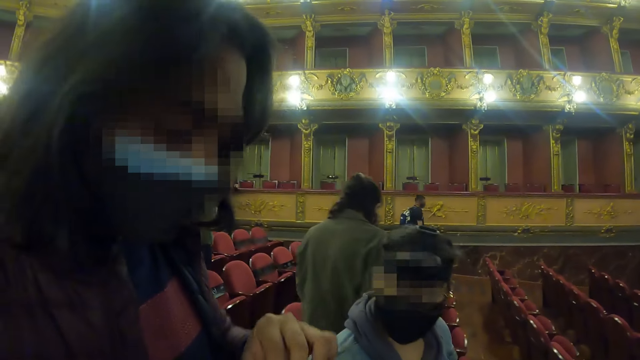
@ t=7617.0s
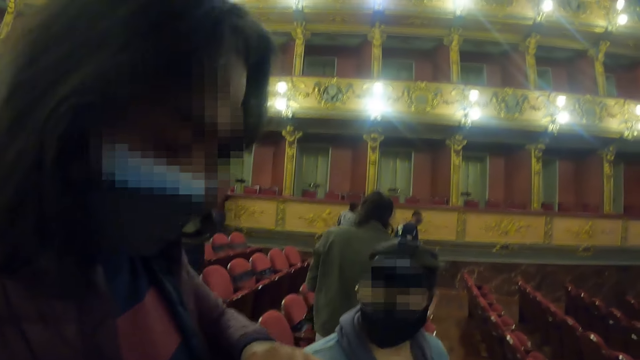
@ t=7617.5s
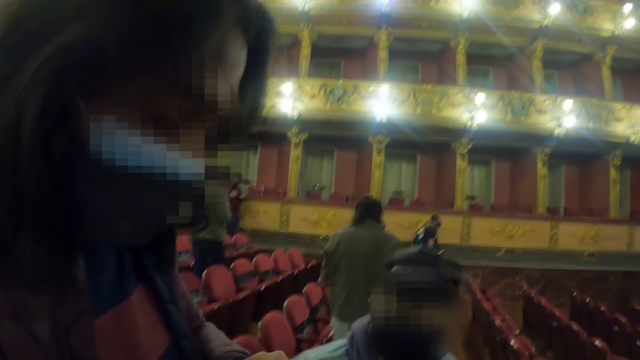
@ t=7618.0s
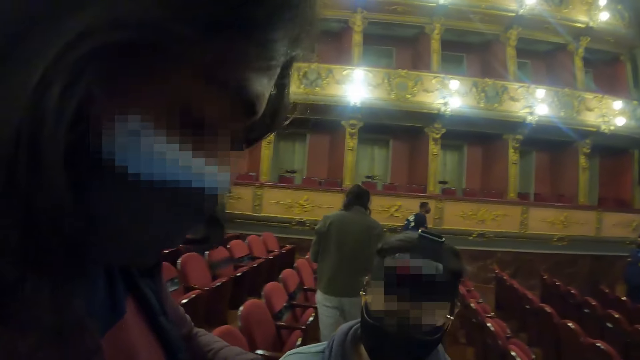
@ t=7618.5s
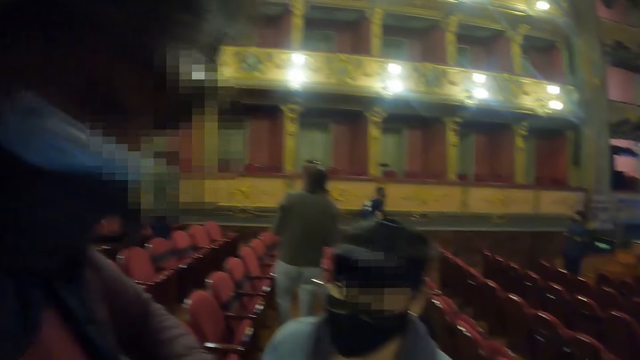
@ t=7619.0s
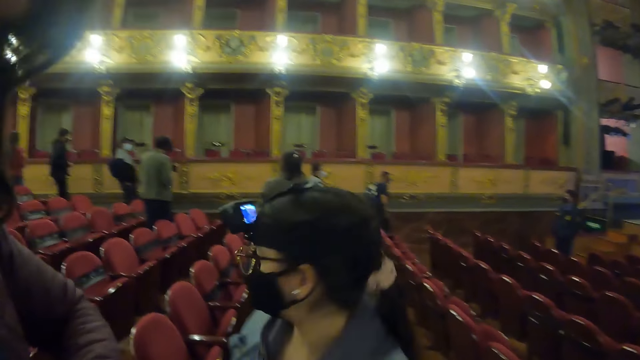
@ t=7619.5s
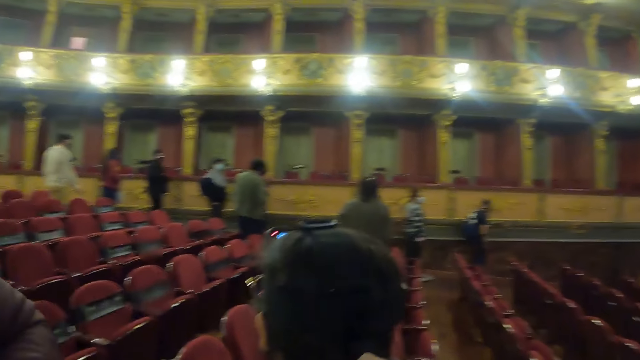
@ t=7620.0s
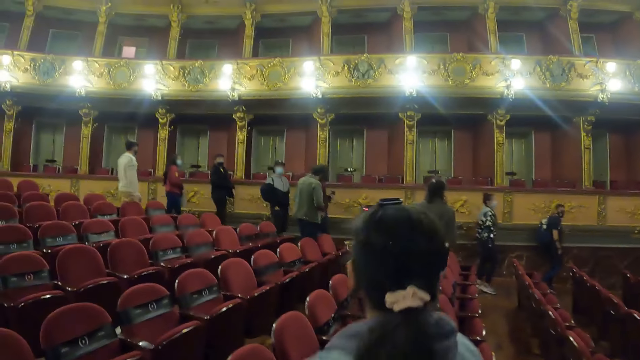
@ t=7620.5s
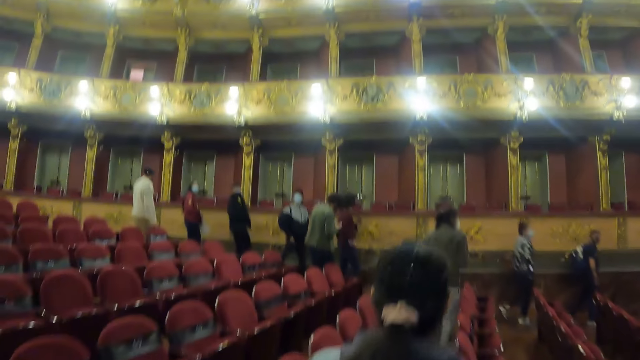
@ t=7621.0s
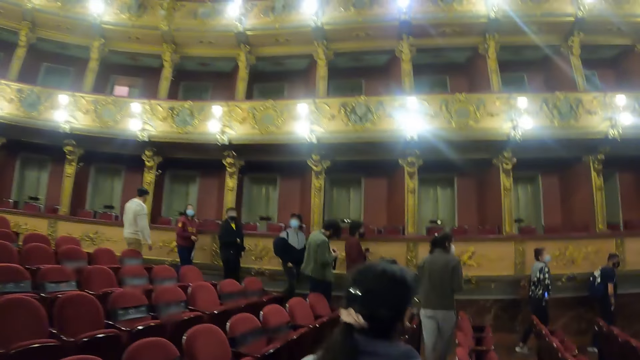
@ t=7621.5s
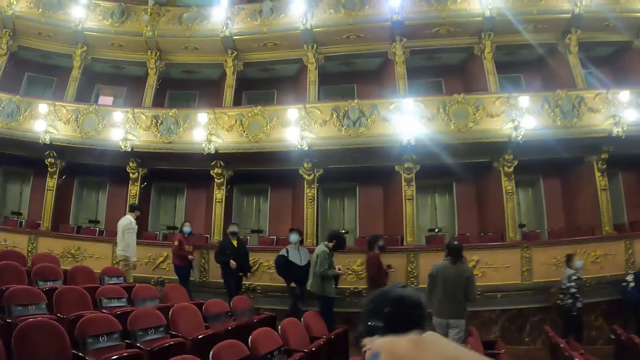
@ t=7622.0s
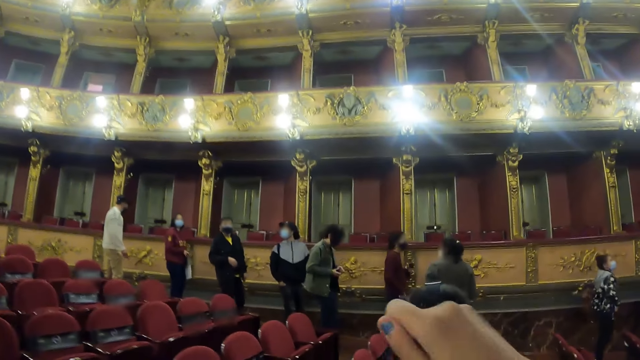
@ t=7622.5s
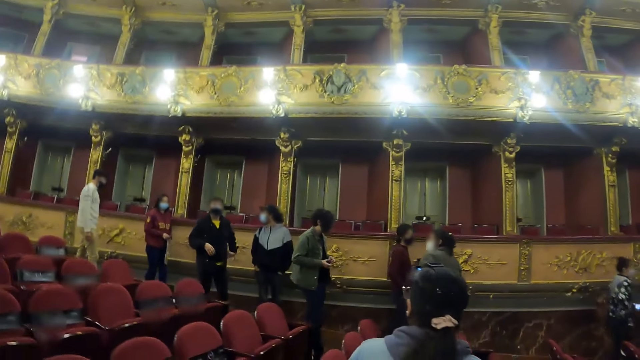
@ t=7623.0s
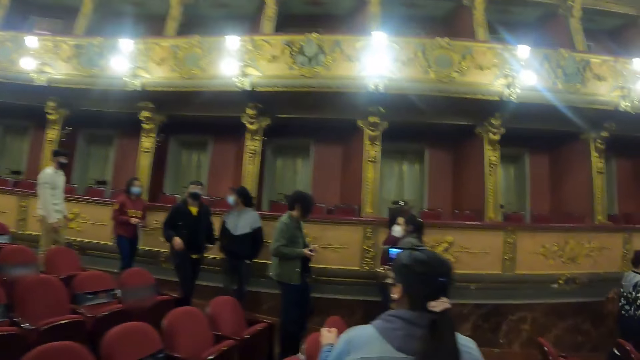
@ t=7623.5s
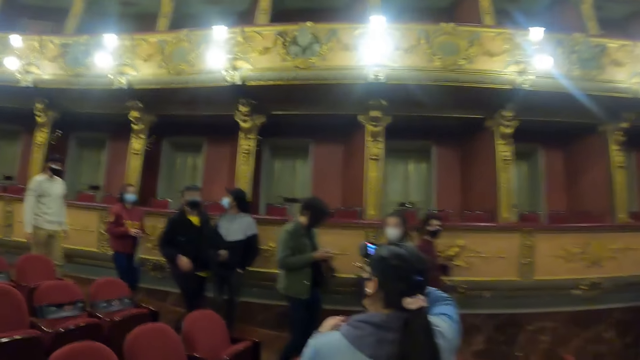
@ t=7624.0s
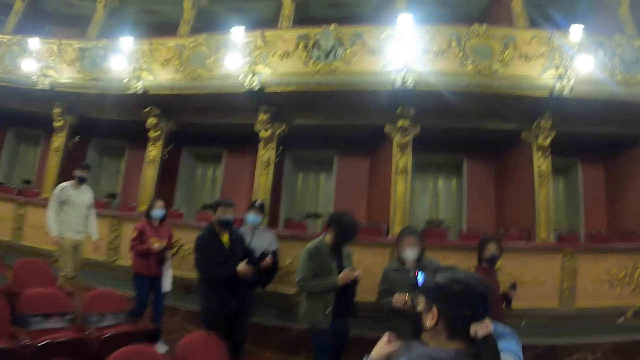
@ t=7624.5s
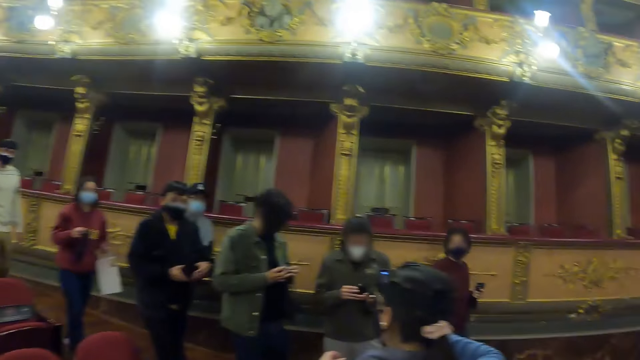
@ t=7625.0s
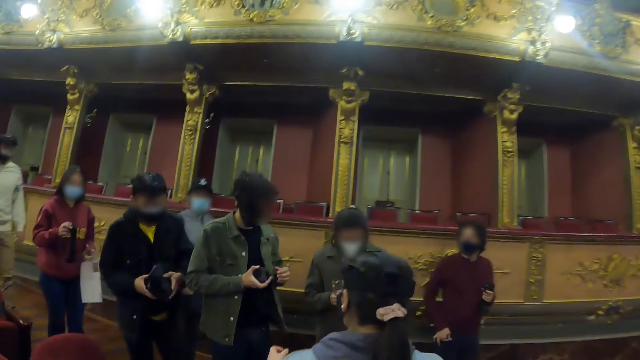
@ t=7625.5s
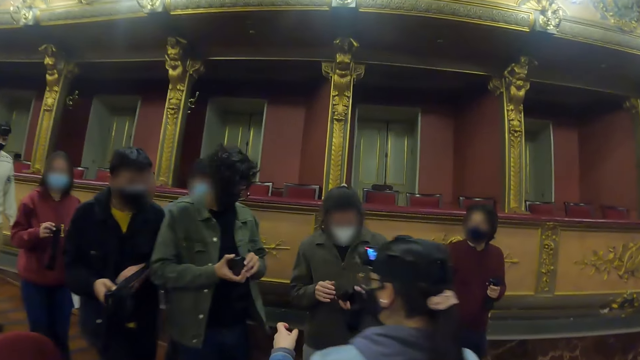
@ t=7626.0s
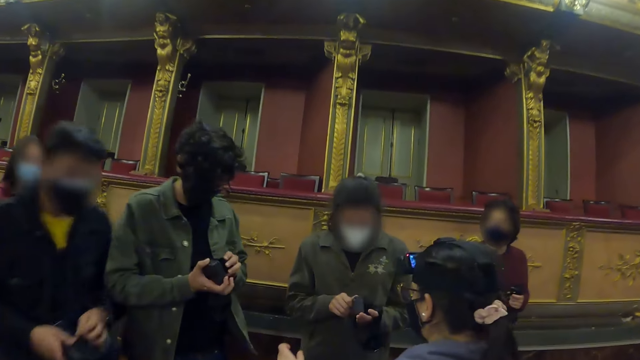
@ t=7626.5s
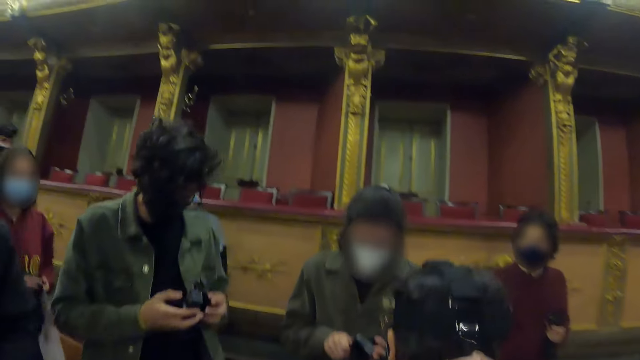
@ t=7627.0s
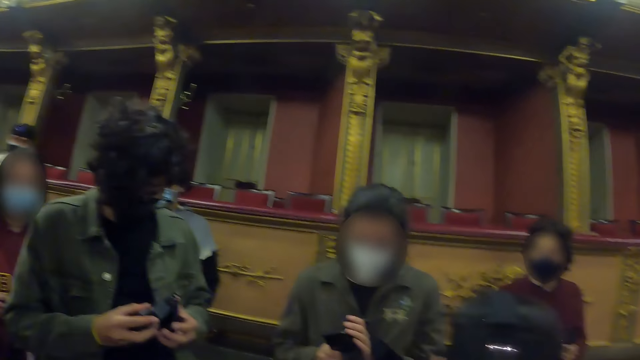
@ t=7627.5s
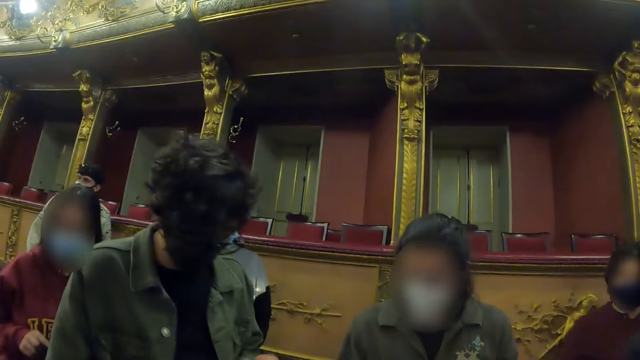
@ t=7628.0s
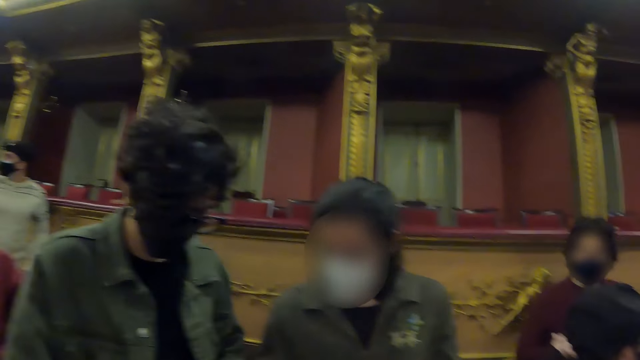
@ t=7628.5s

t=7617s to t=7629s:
The camera wearer converses with a man. They walk outside the hall, point around, look around and walk around.

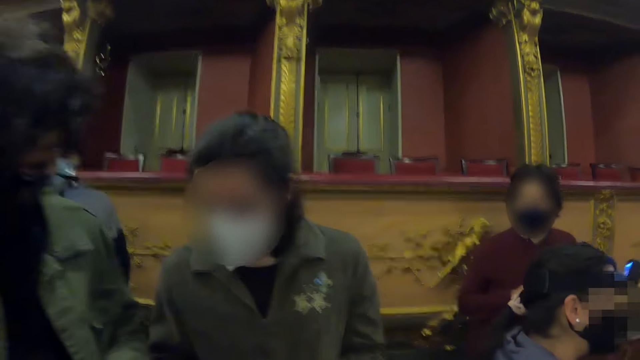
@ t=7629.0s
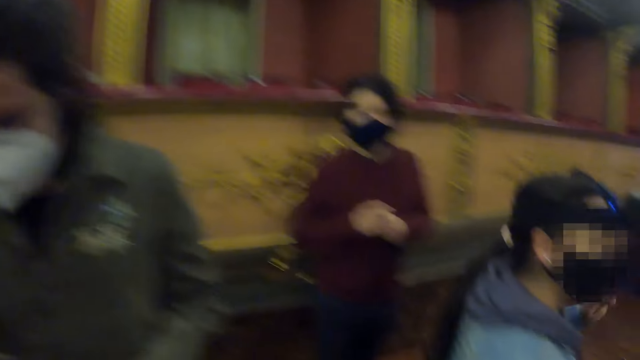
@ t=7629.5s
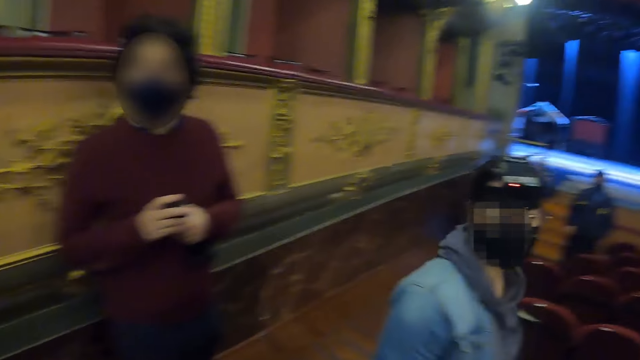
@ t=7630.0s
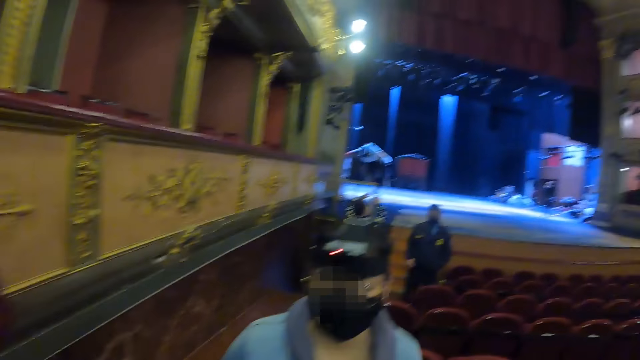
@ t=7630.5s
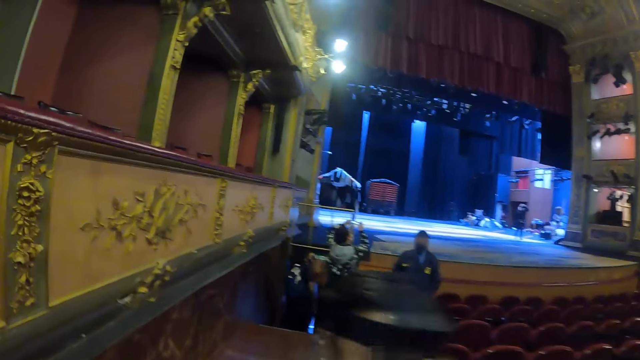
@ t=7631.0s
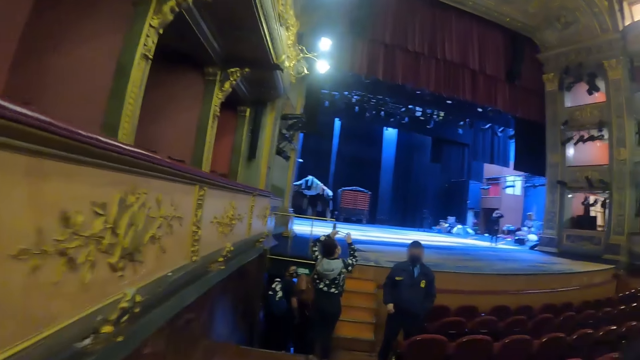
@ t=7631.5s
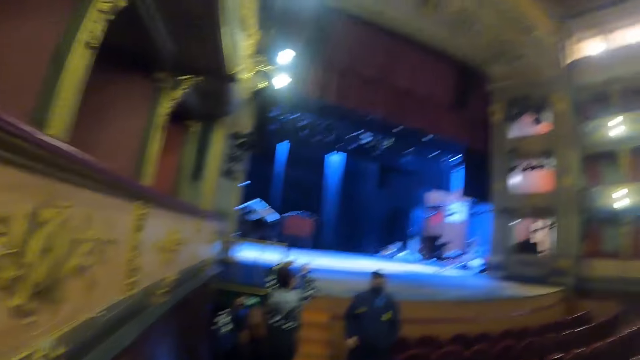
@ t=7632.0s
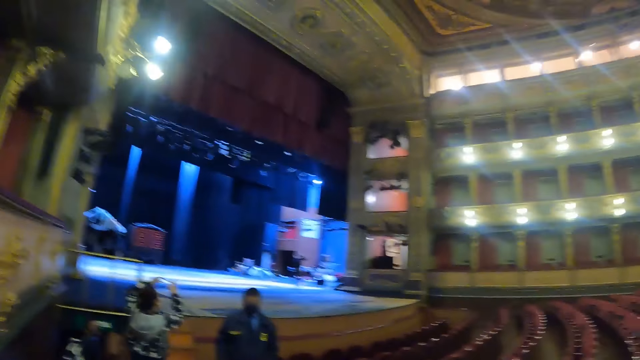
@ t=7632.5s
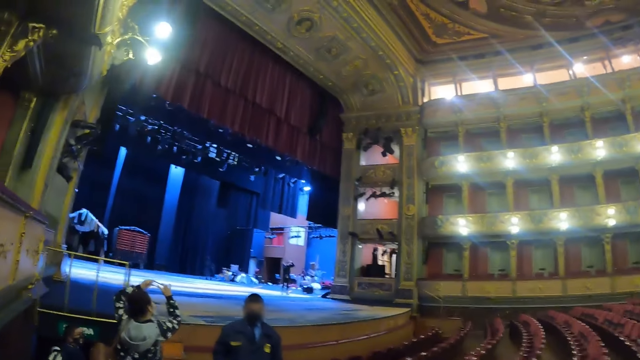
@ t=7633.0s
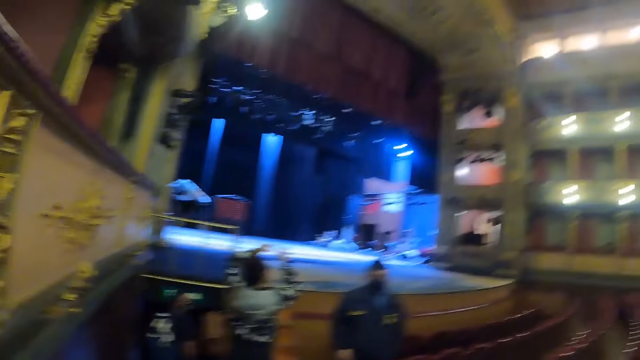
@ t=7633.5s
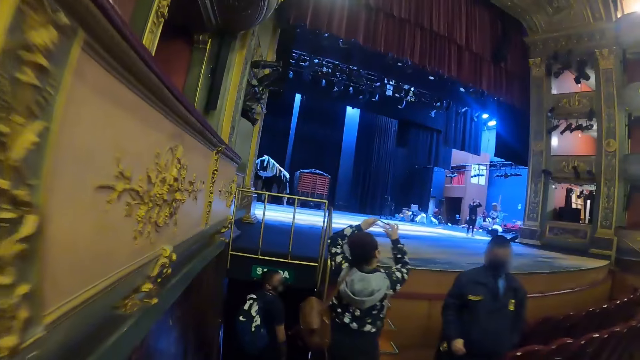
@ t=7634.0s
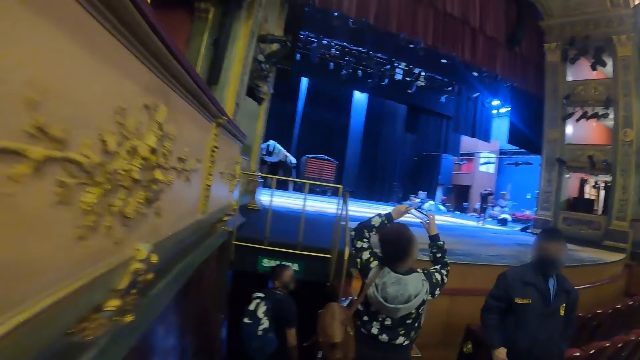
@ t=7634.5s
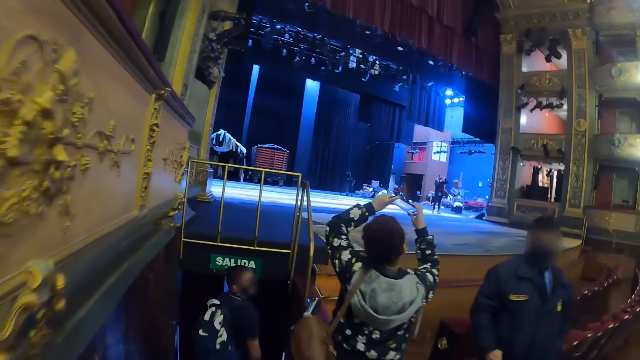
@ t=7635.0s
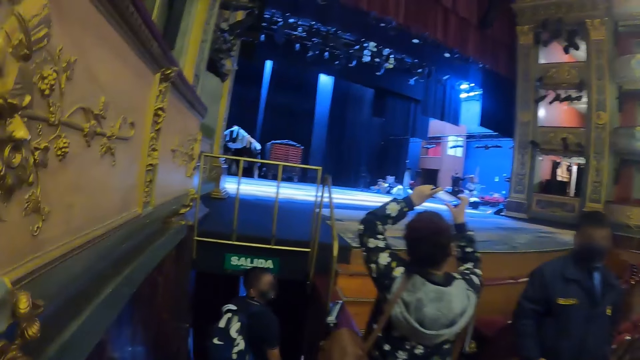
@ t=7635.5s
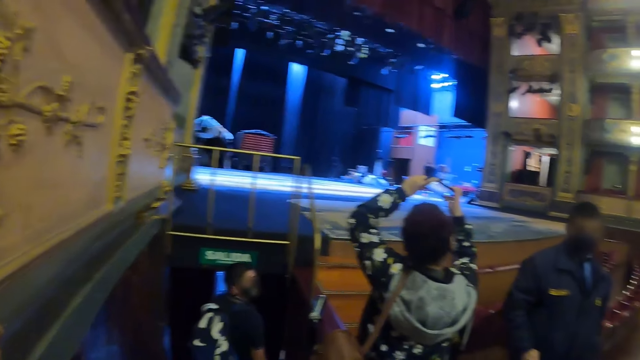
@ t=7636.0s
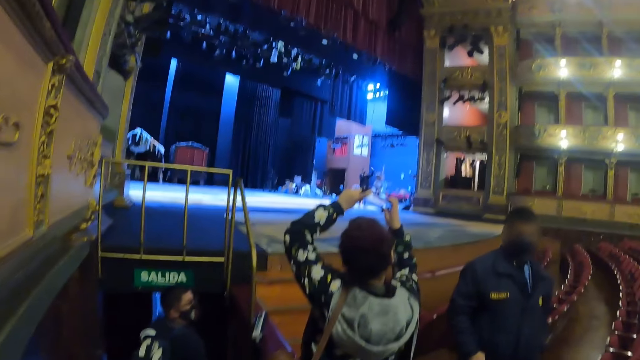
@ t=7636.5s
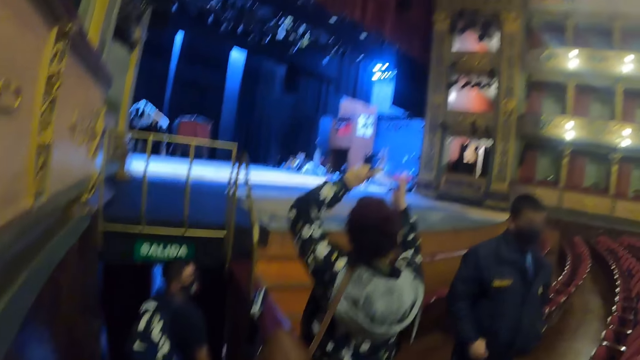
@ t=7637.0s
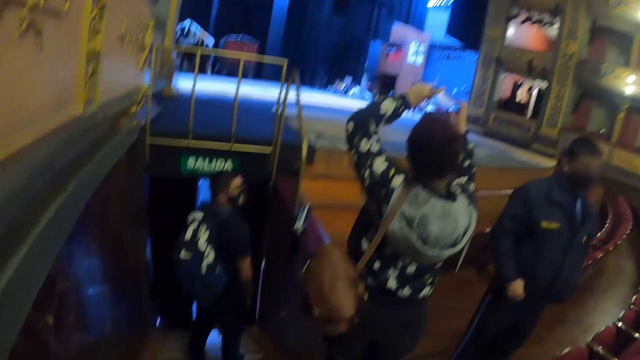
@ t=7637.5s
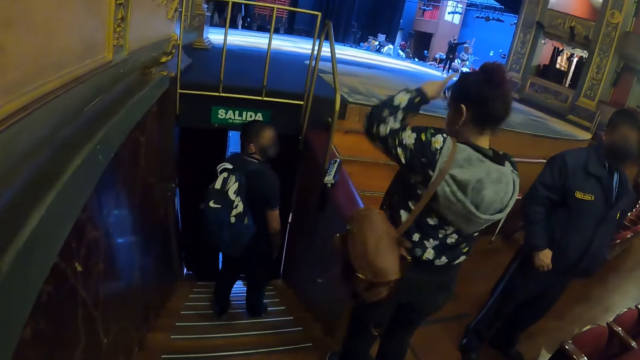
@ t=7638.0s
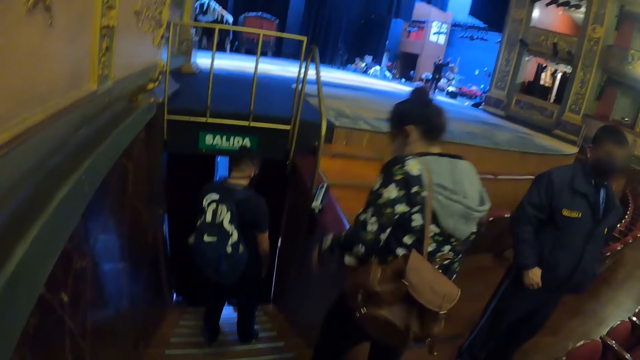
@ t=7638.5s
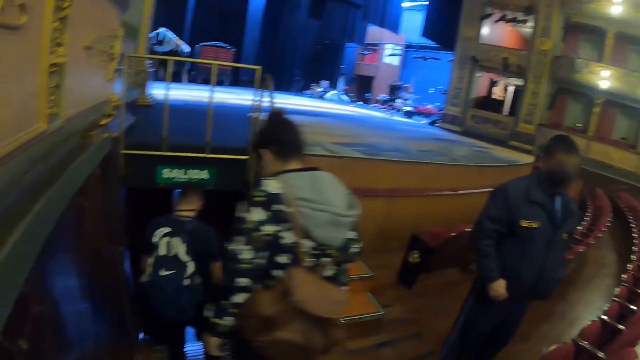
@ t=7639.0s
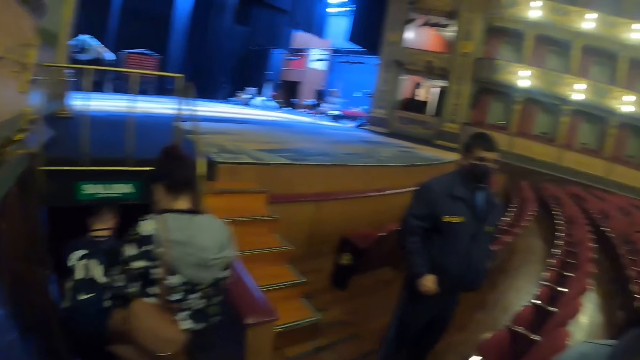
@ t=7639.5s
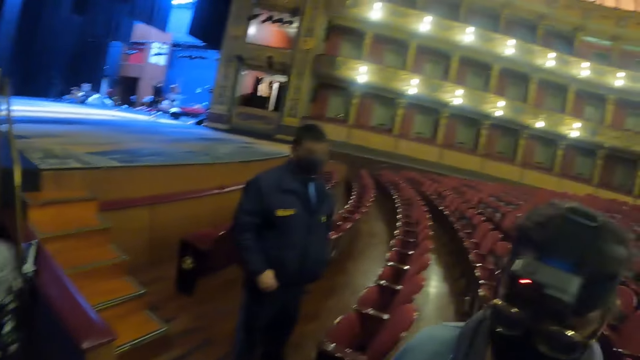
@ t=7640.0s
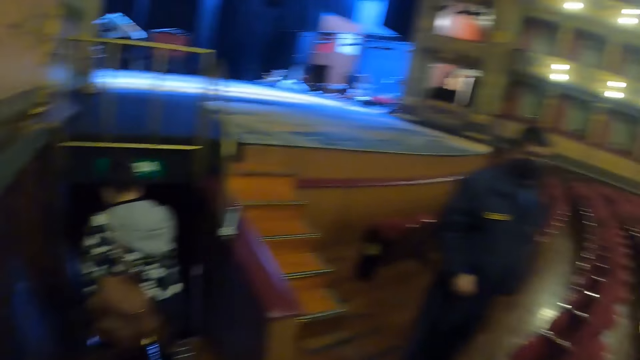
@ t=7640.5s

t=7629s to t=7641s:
A woman takes a photo. The camera wearer looks around and walks outside the hall. The woman takes a photo. The camera wearer walks down stairs. They walk outside the hall.
